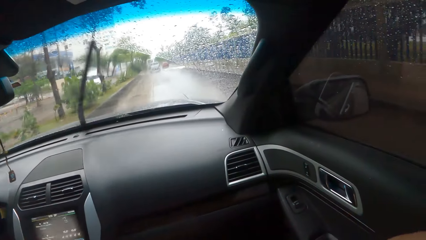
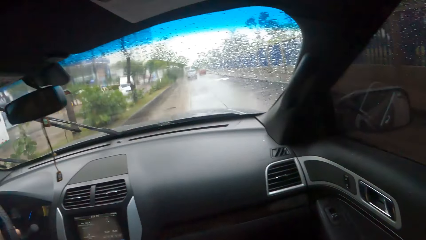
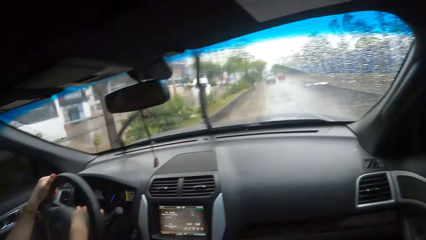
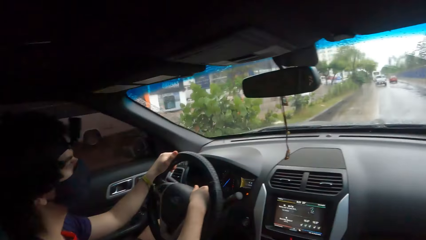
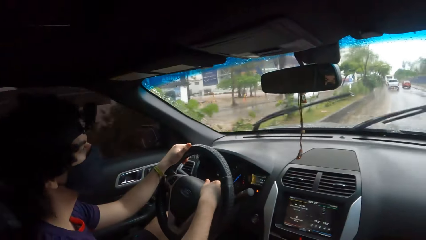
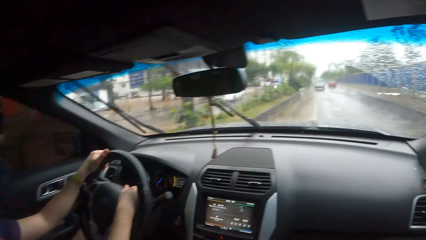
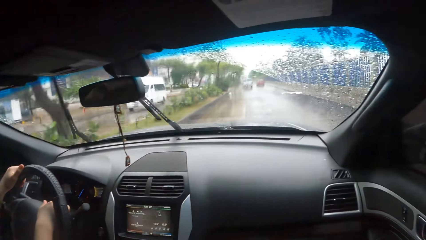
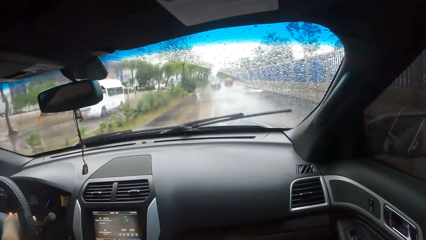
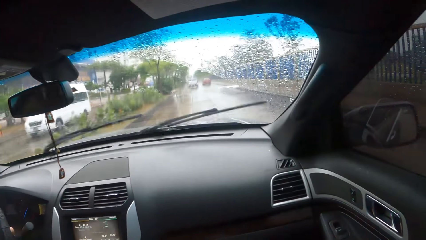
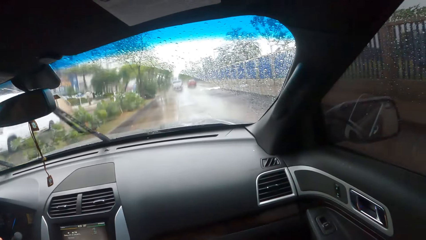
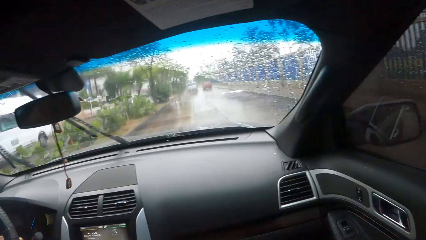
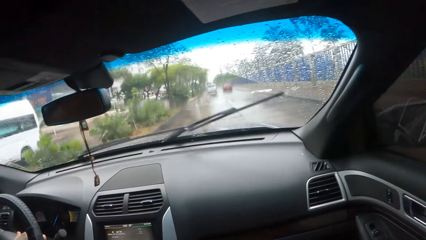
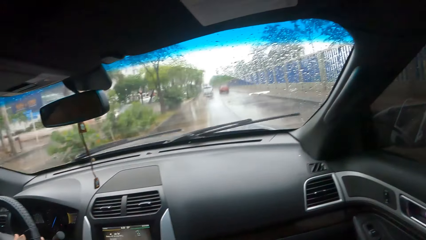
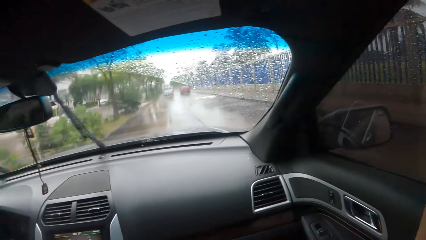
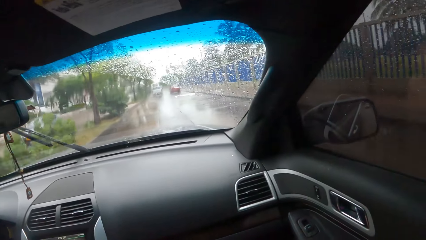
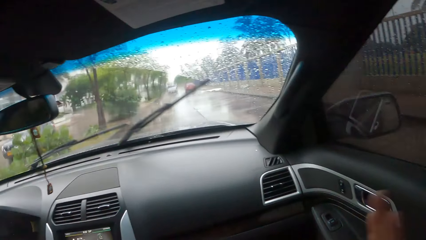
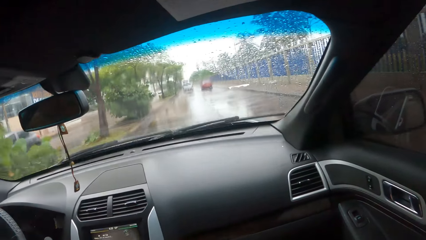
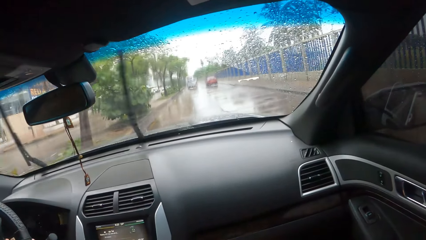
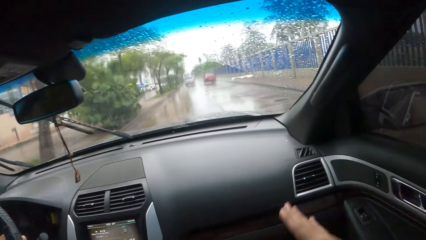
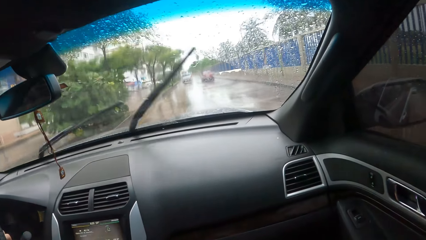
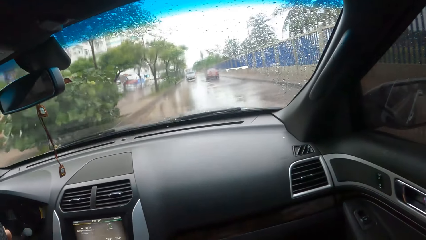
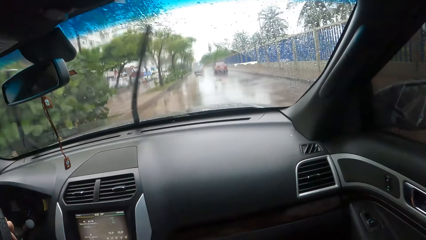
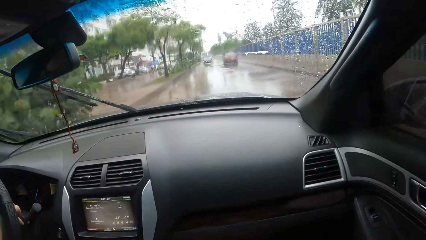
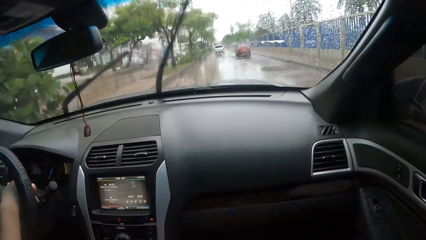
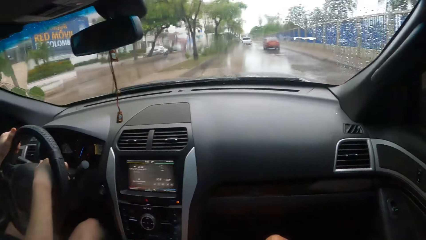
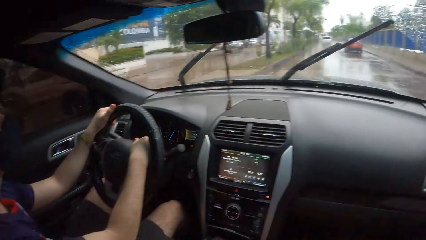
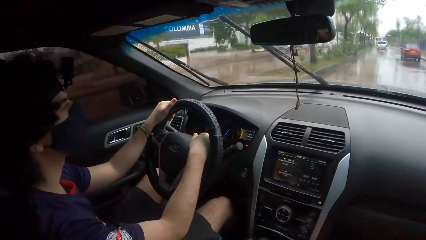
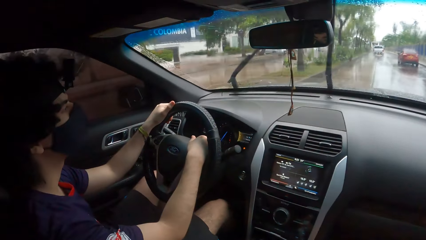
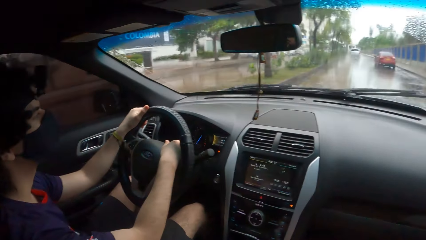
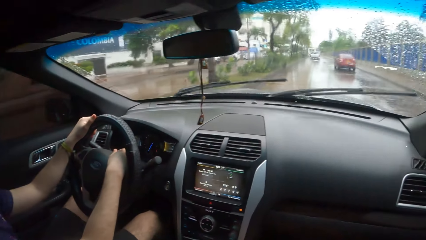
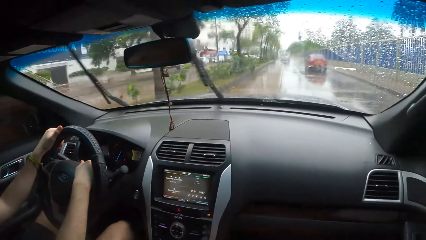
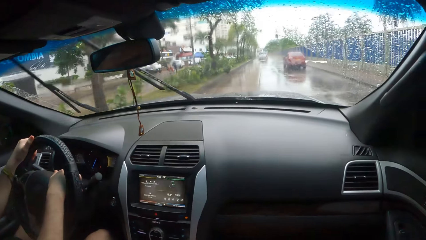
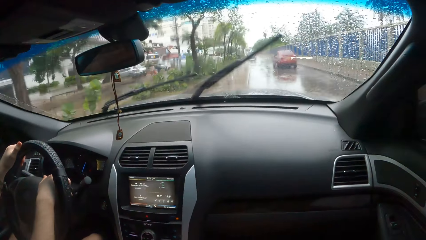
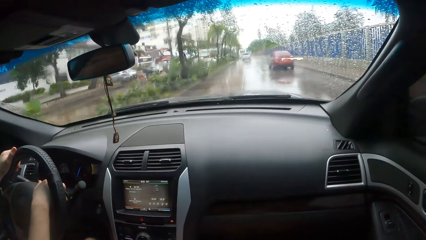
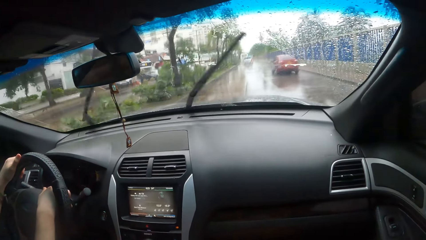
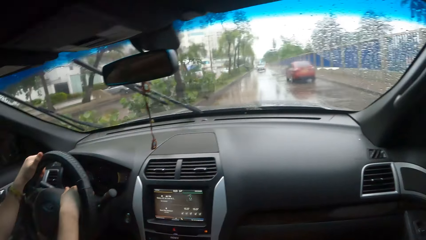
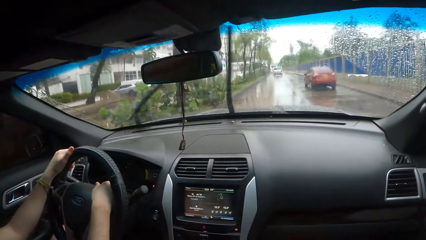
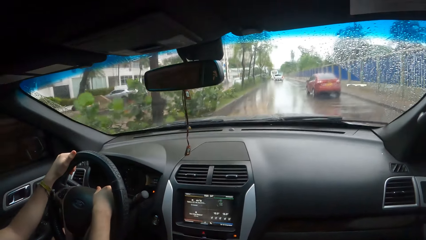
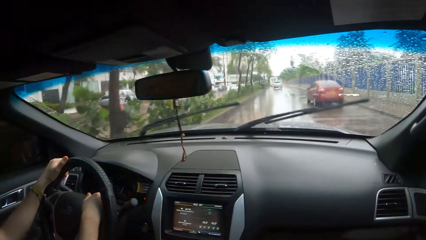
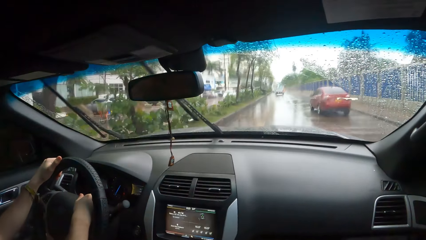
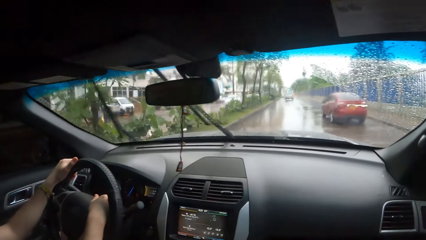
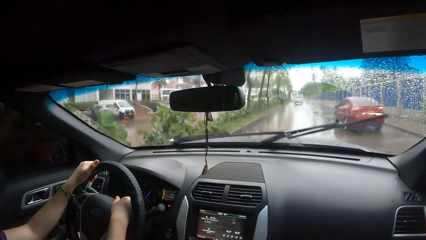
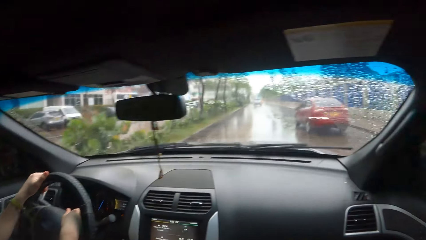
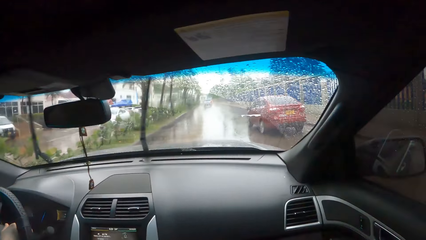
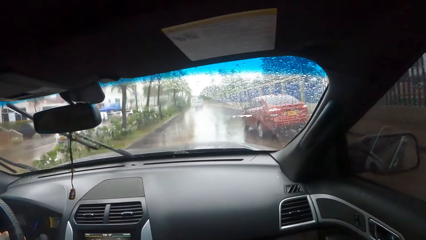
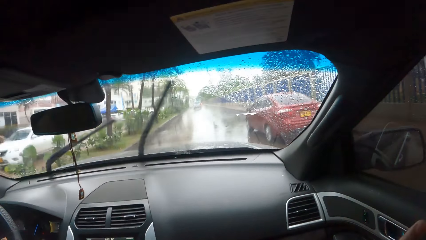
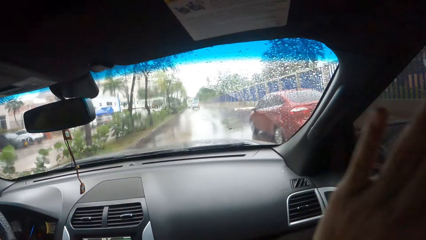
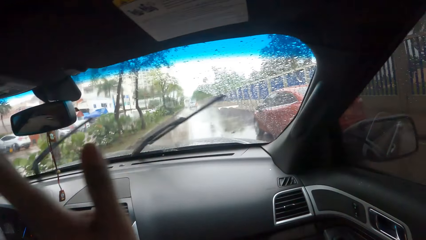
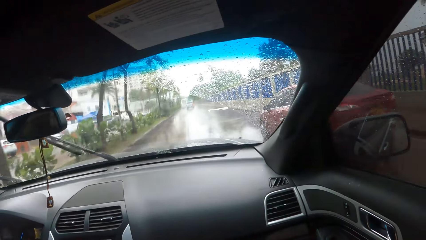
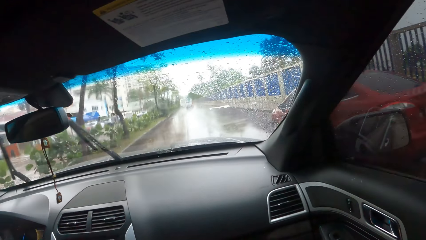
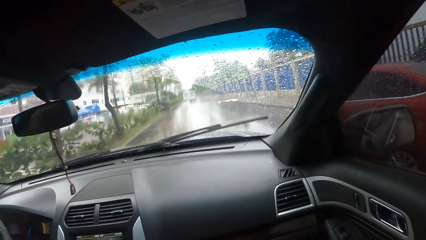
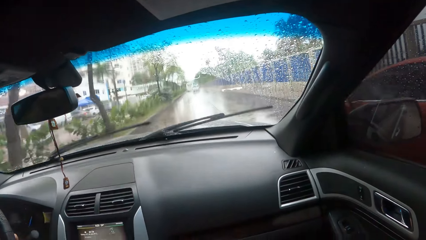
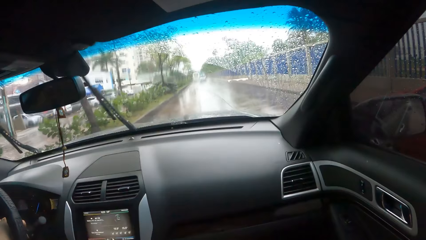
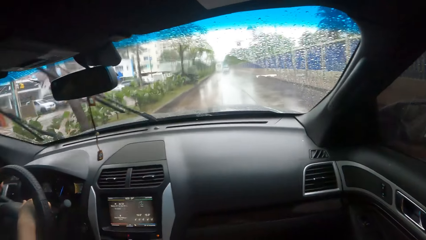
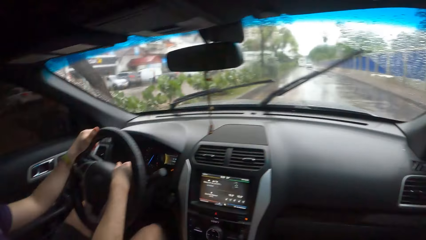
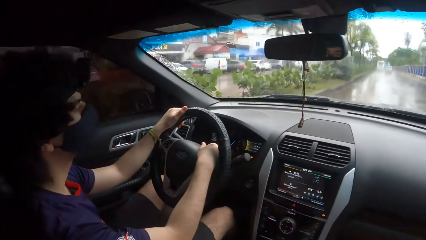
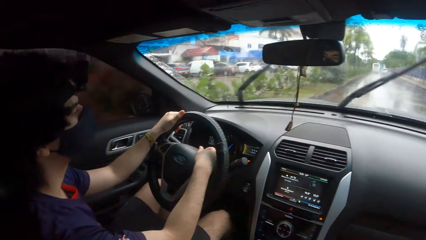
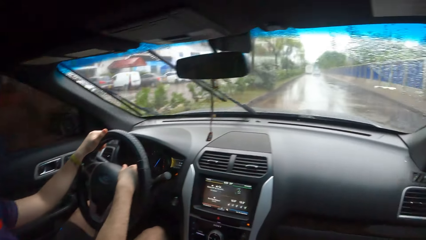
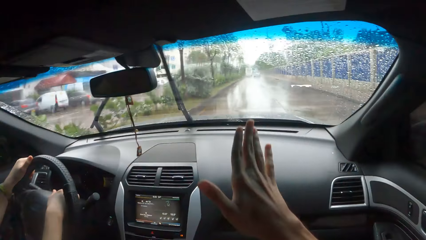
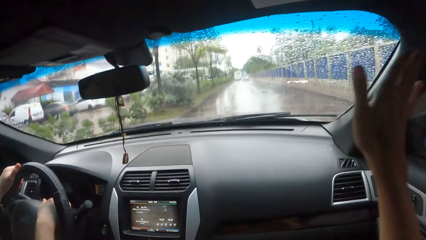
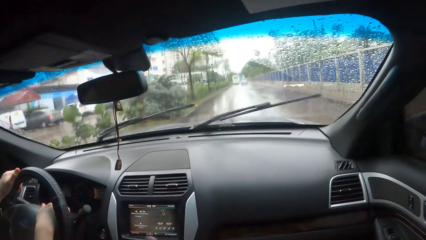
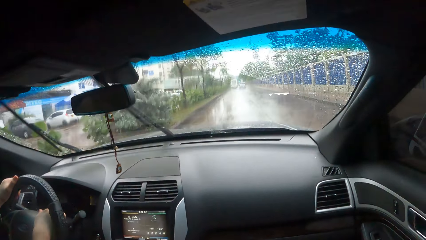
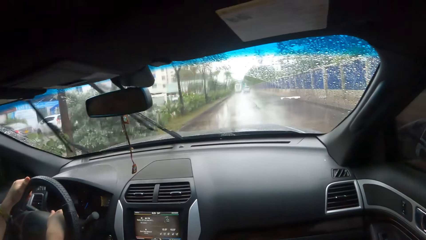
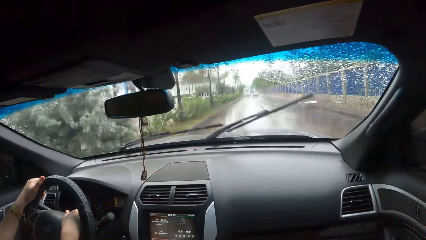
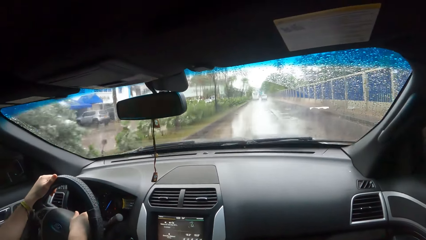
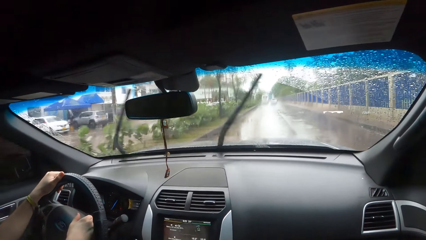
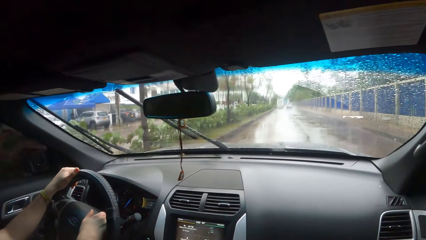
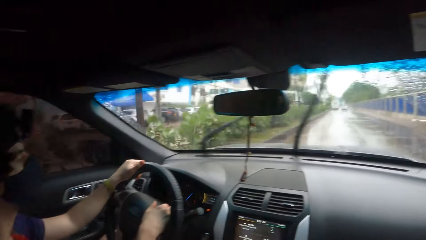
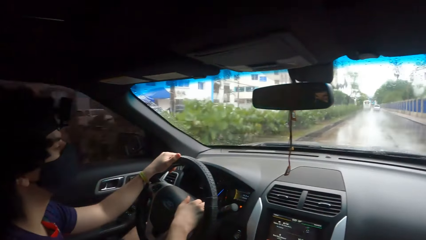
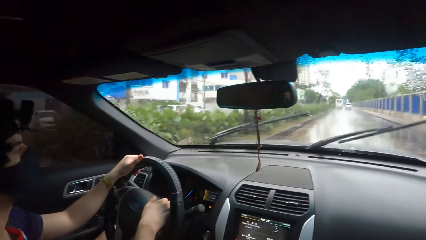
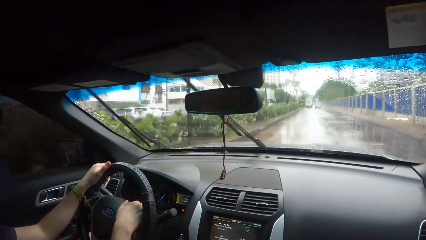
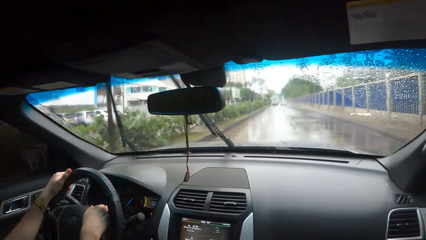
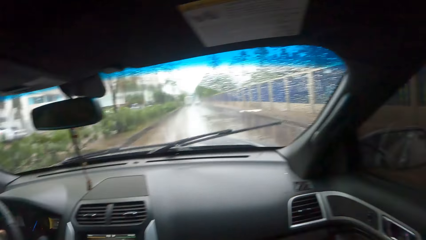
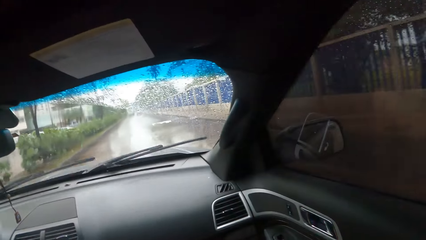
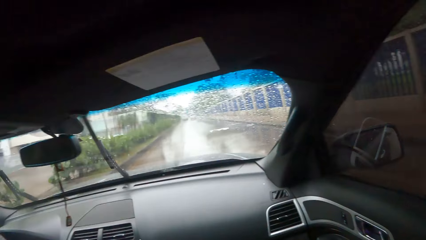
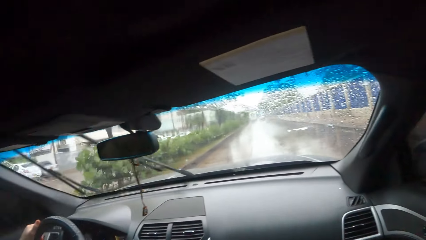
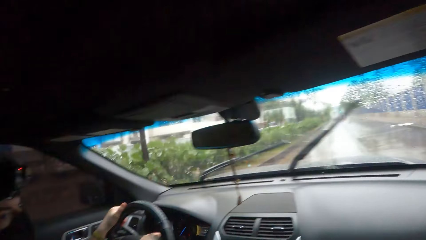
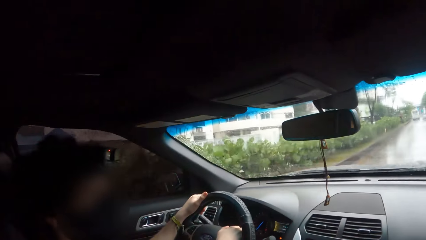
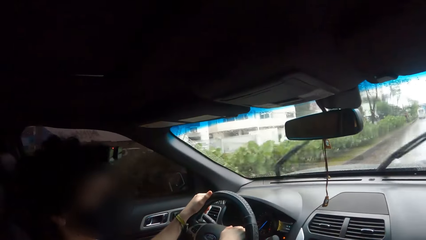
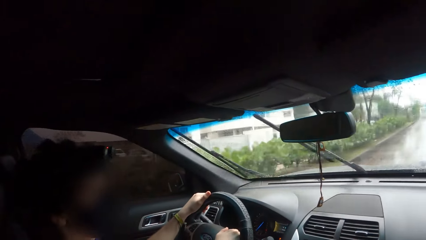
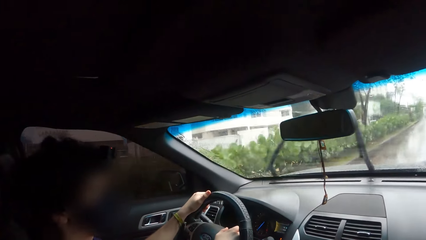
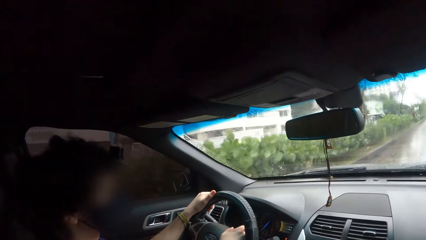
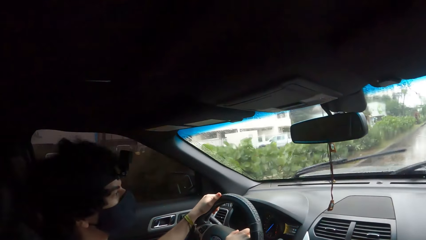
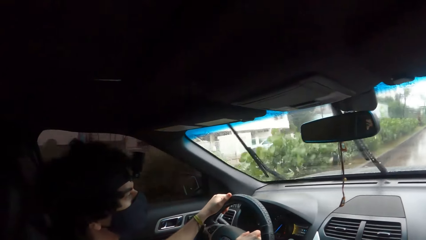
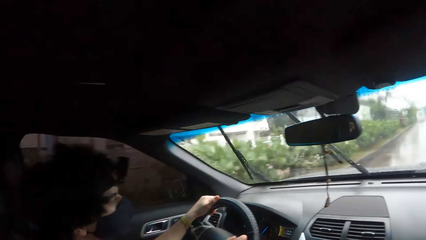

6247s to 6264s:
The camera wearer looks through the window. A man drives the car. The camera wearer looks through the window. The man drives the car. The camera wearer looks through the window. The man drives the car.
